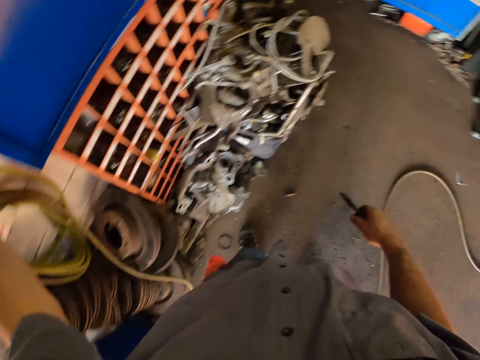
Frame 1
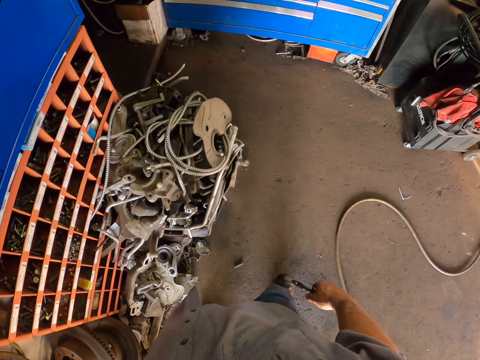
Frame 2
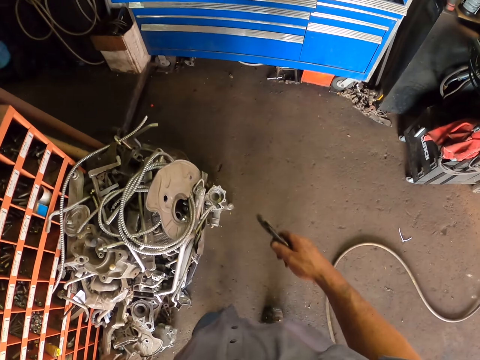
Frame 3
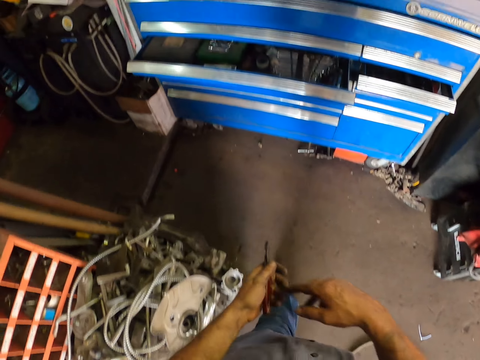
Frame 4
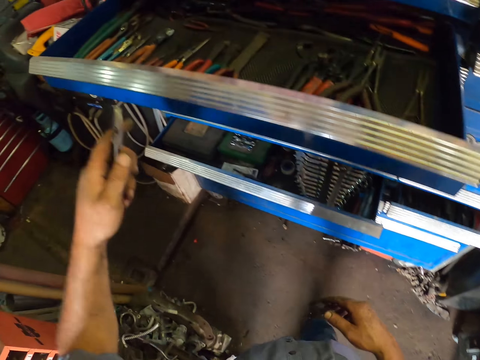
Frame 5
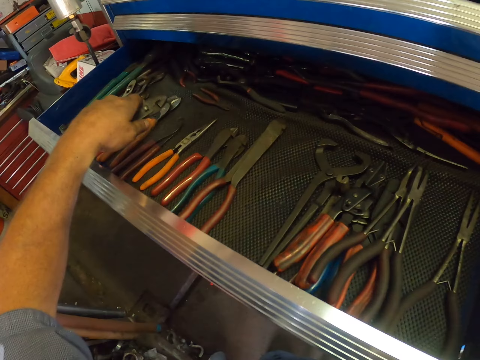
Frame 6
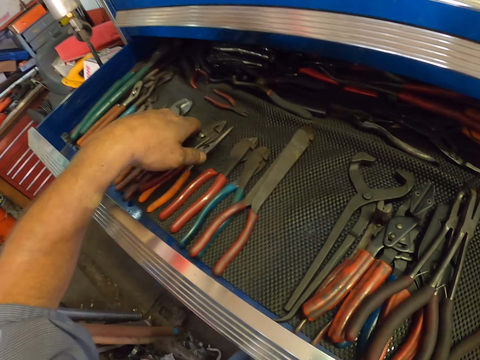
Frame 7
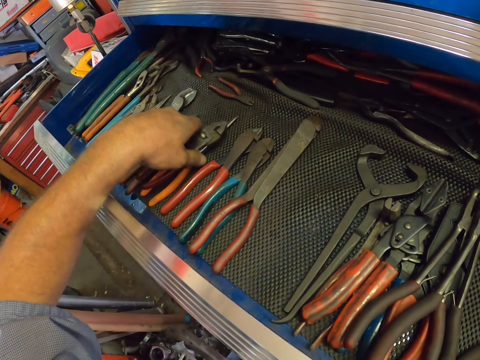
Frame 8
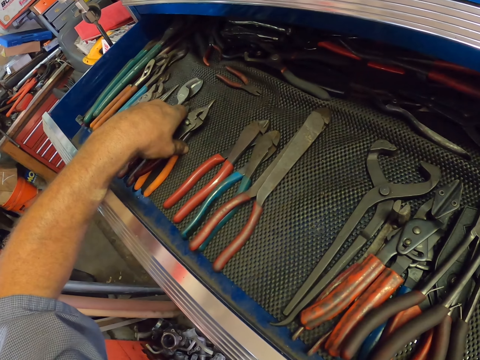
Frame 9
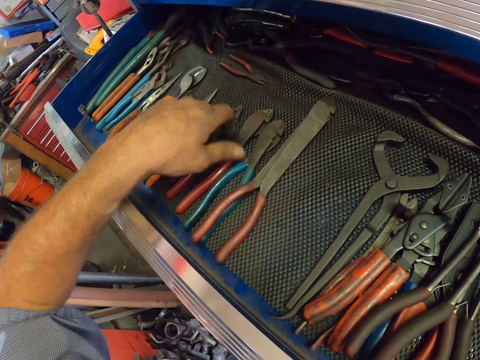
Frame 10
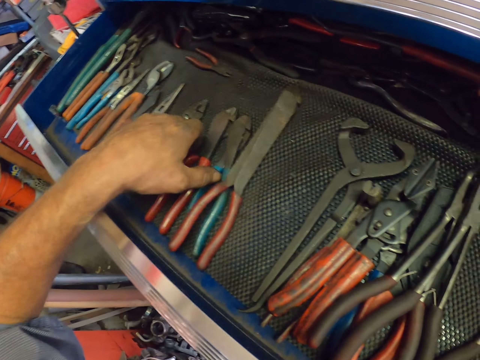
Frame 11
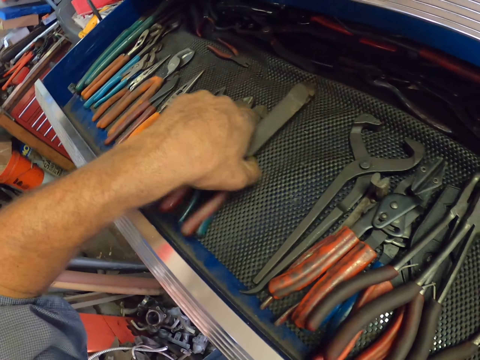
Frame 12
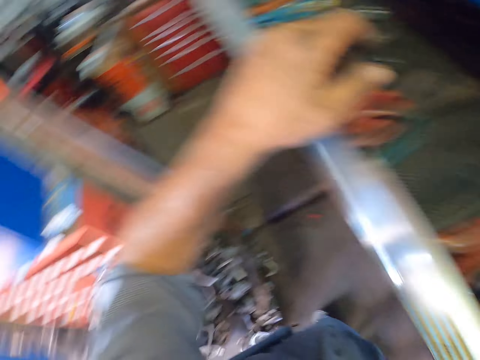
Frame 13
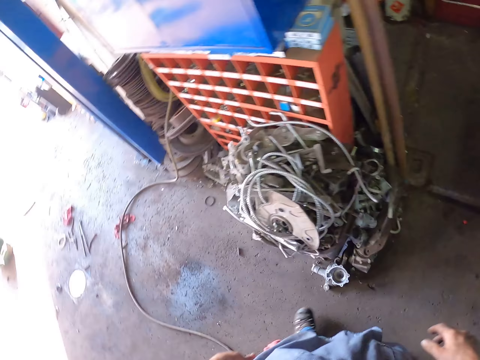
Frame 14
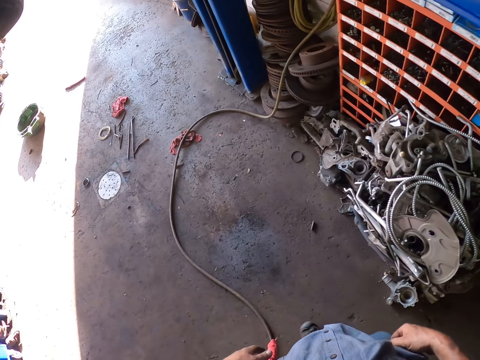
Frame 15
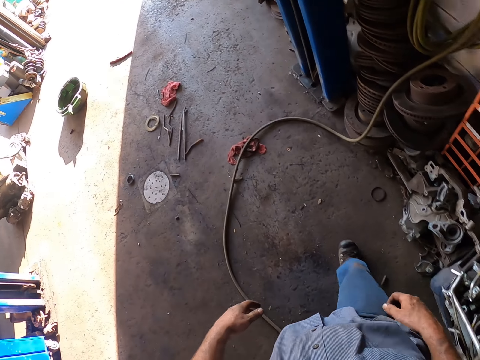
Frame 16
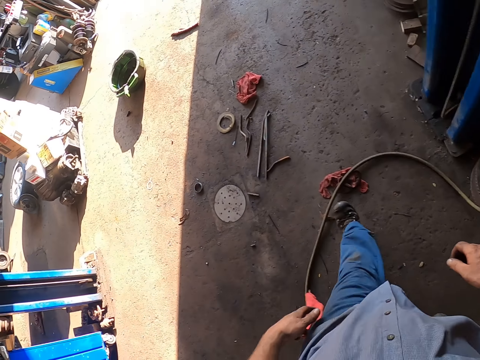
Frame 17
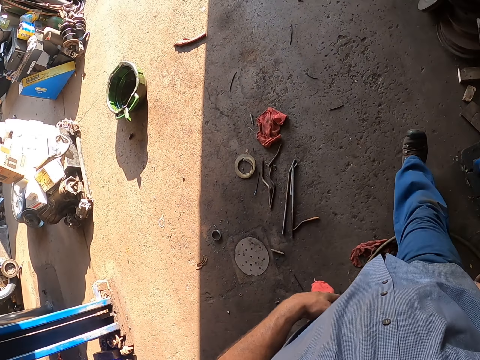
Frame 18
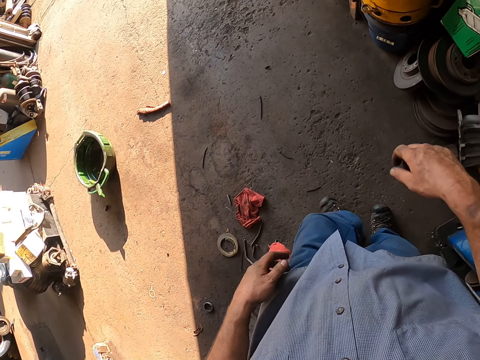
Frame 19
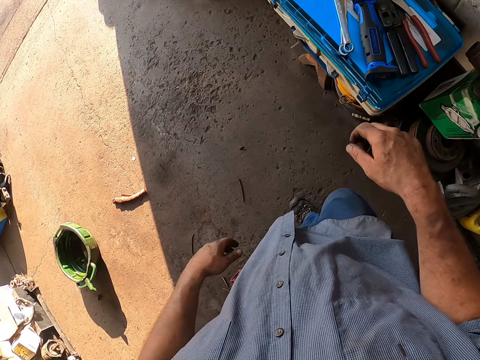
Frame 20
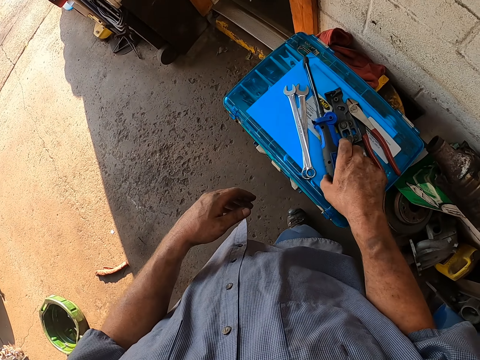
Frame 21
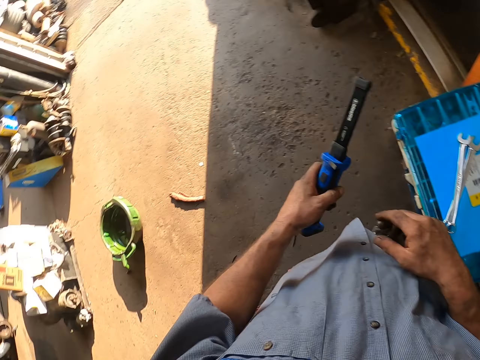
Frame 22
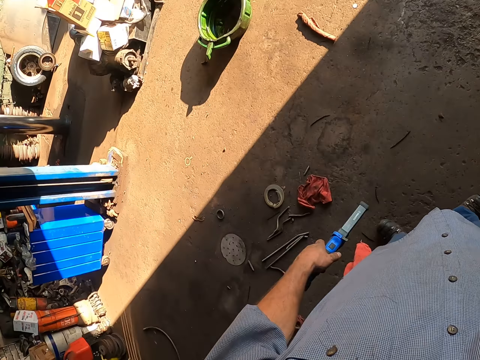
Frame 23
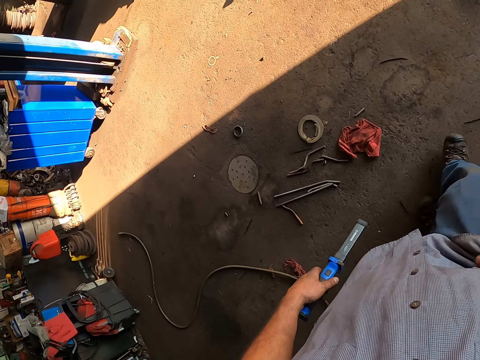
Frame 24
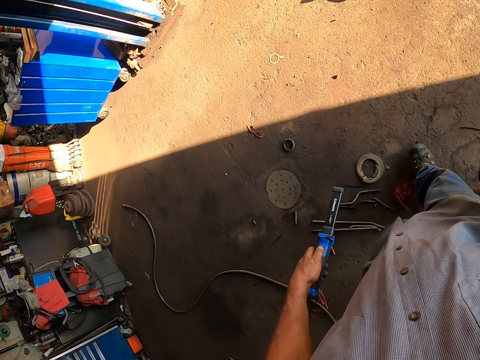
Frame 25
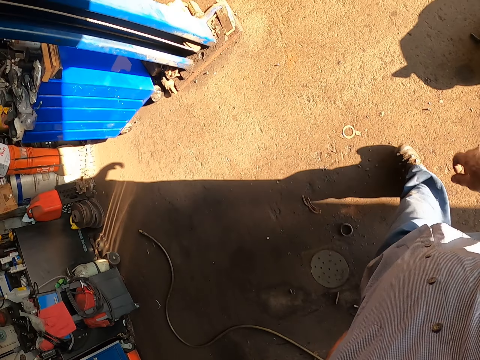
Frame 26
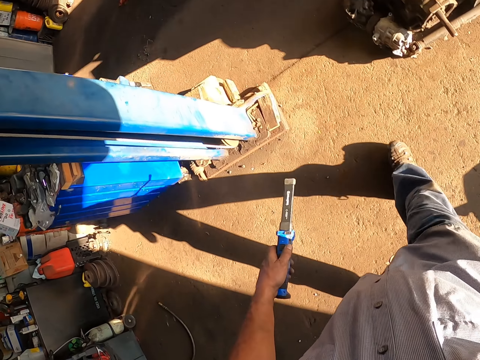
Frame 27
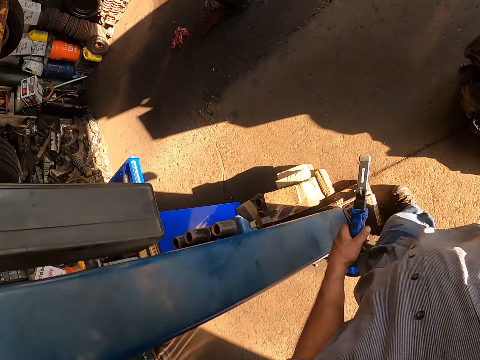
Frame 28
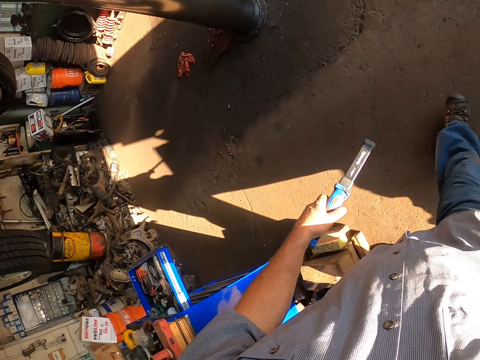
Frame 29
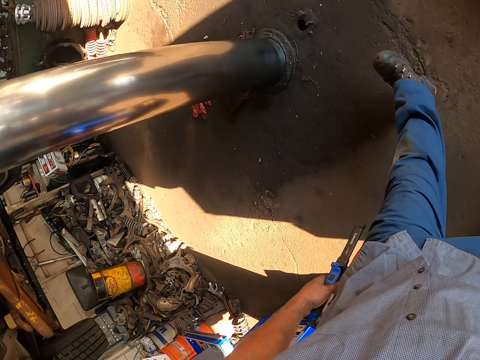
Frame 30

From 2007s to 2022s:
The camera wearer moves the left hand. They exchange the pliers to the other hand. They put the pliers in the drawer toolbox. They move the pliers. They drop the pliers. They arrange tools in the drawer. They touch a tool. They walk around. They pick up a flashlight or chisel hammer. They exchange the flashlight to the other hand. They walk around.

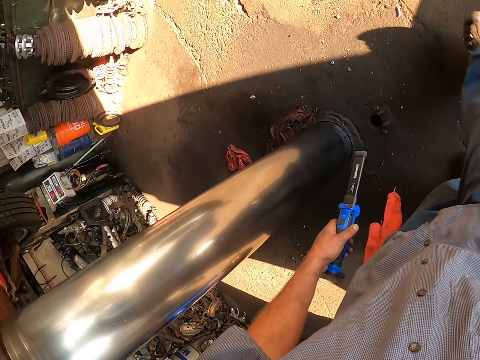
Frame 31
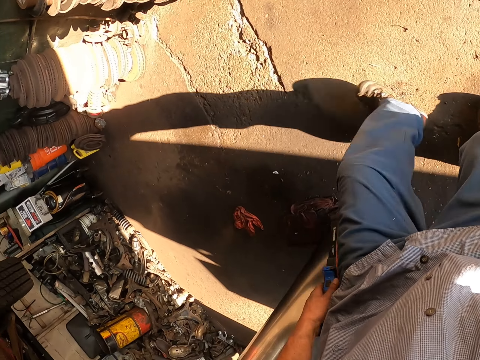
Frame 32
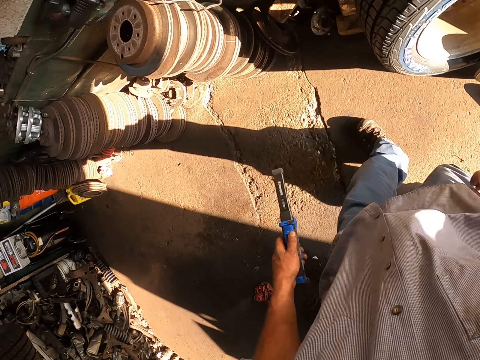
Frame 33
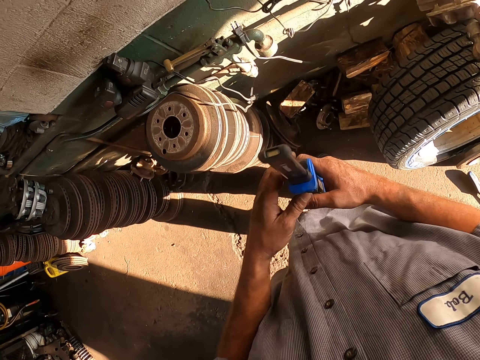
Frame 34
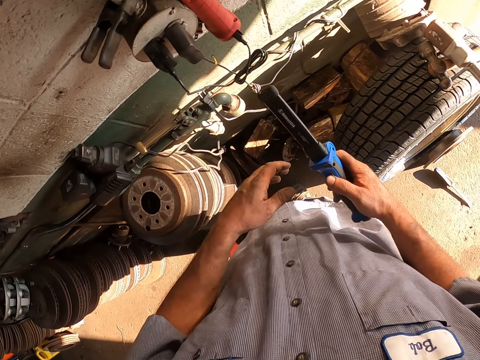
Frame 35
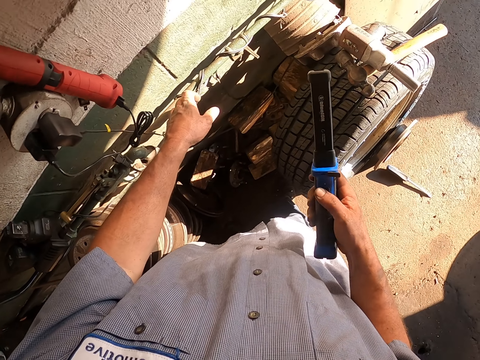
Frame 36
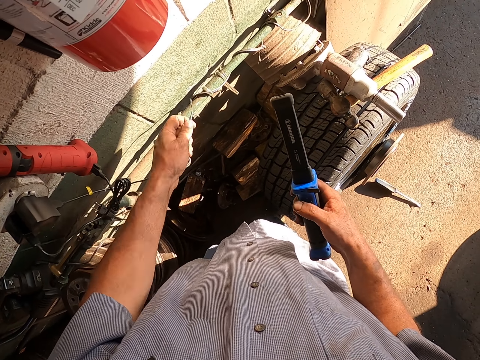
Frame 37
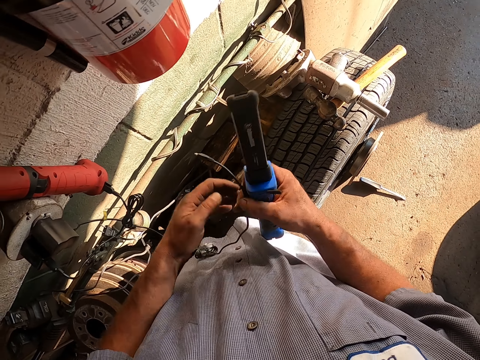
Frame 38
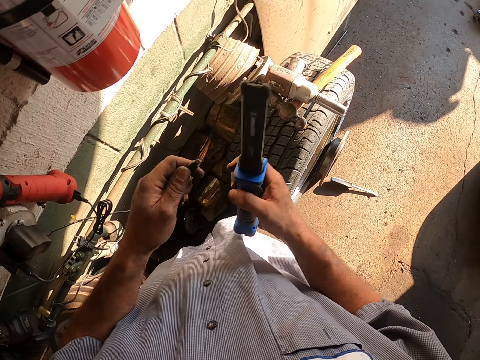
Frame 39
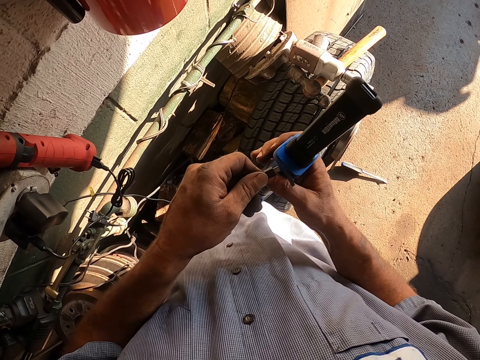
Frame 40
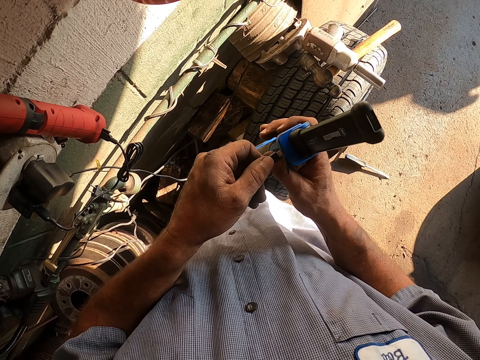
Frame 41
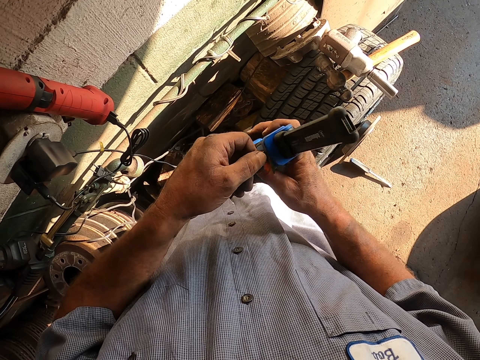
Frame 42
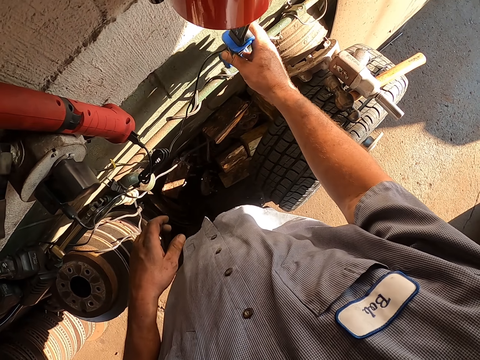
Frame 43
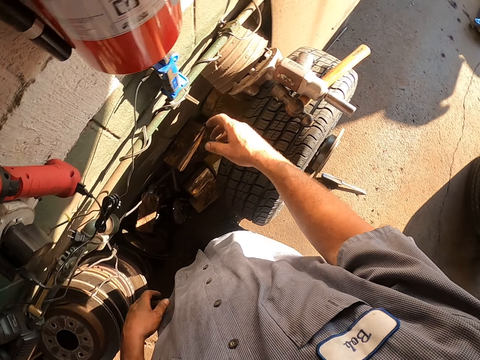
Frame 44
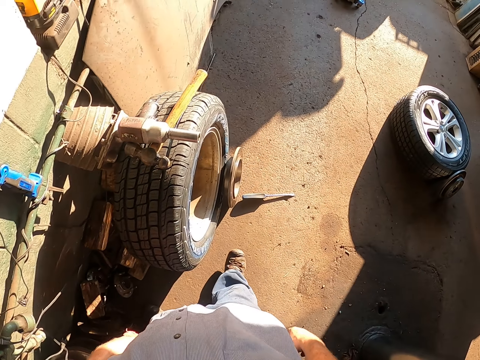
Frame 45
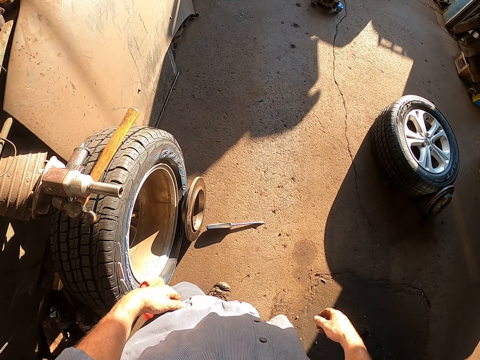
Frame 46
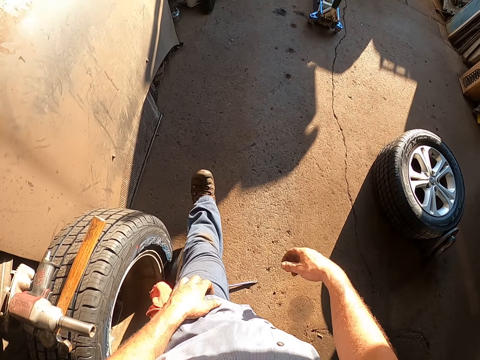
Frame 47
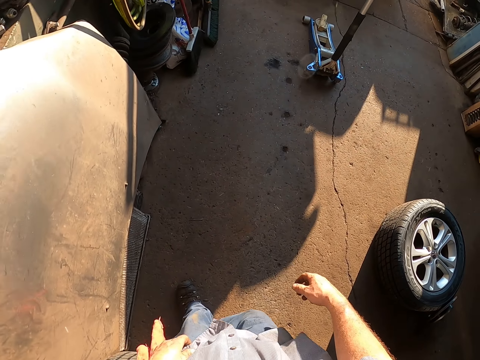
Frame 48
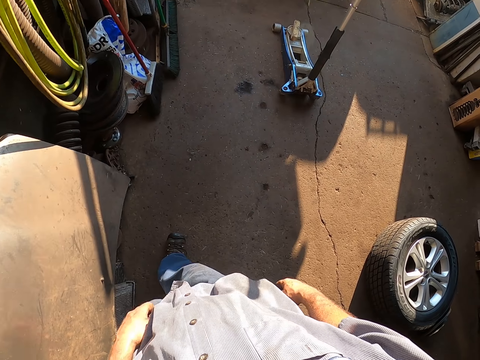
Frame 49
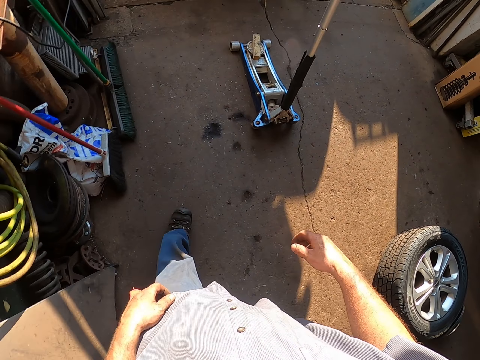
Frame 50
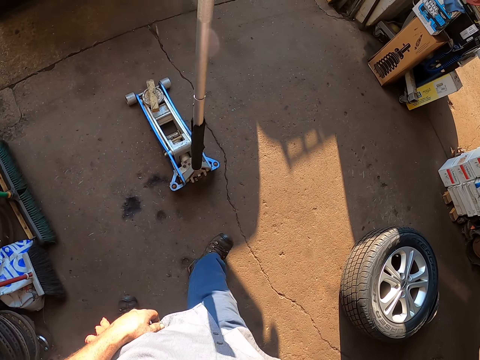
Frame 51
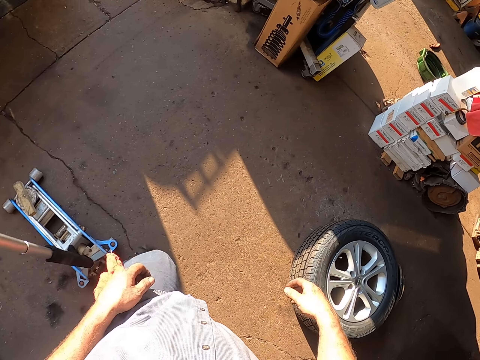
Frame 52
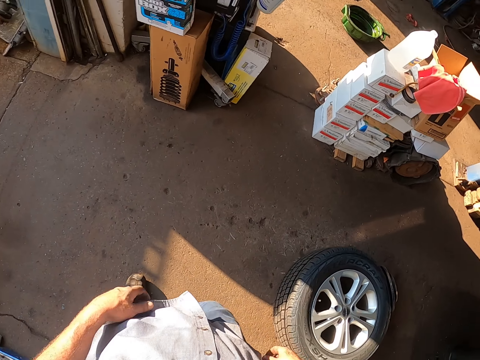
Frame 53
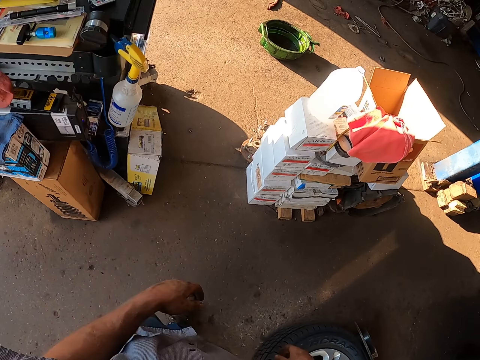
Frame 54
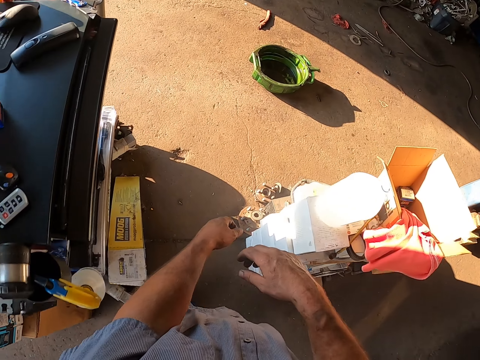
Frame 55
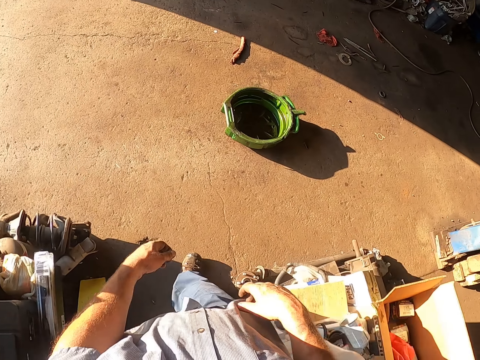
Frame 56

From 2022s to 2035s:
The camera wearer passes the chisel hammer to the right hand. They pick up a cable or charger. They hold the charger with the other hand. They hold the charger with the other hand again. They insert the cable to the chisel hammer. They put the charger down. They place the chisel hammer on a wood. They walk around.
